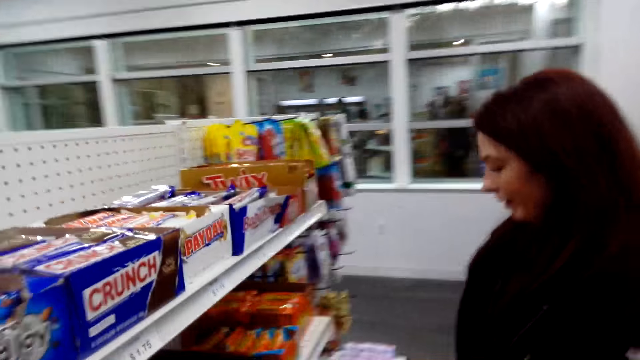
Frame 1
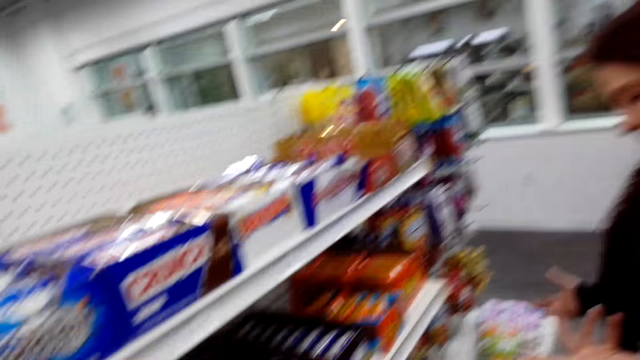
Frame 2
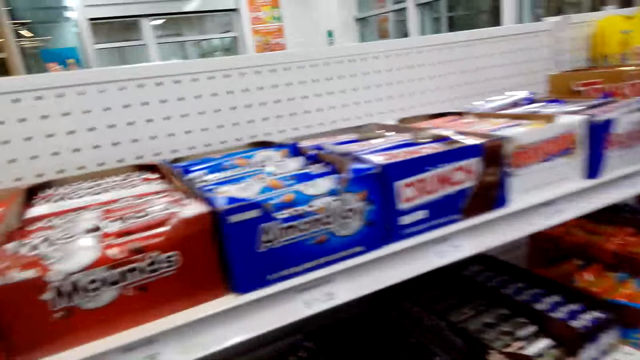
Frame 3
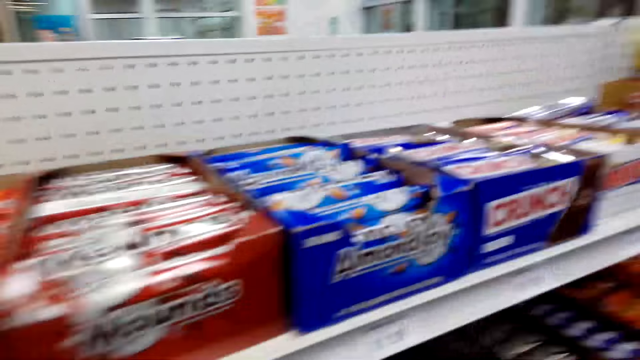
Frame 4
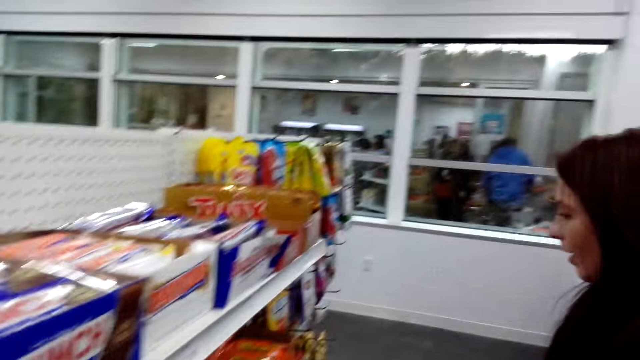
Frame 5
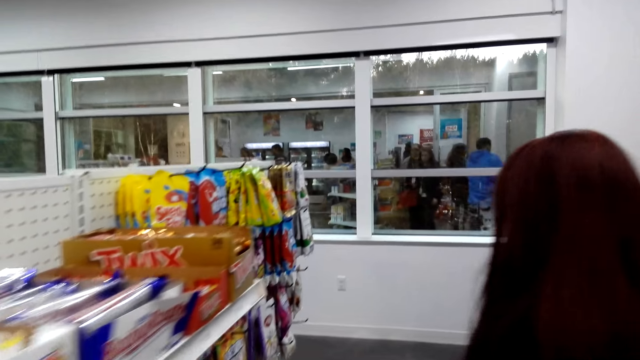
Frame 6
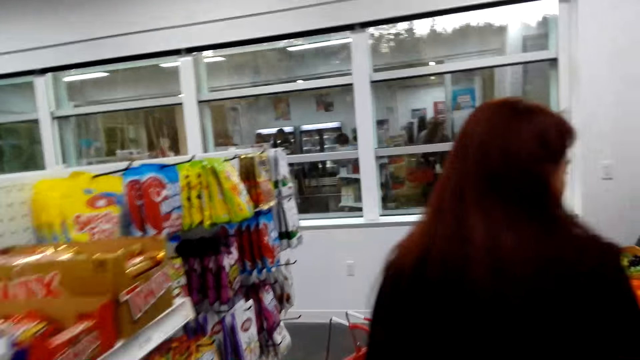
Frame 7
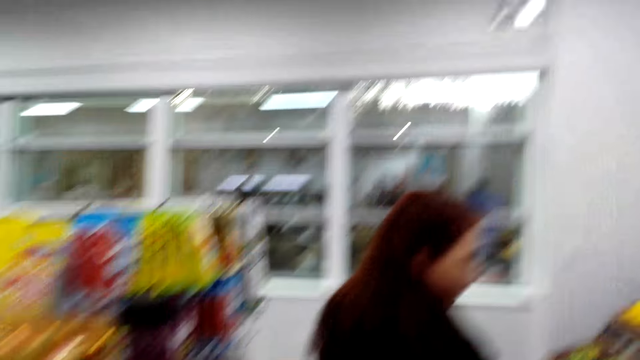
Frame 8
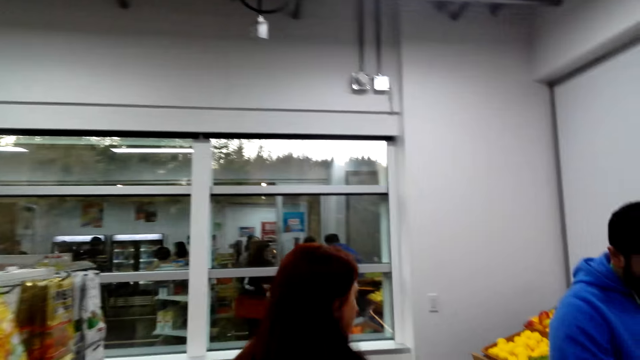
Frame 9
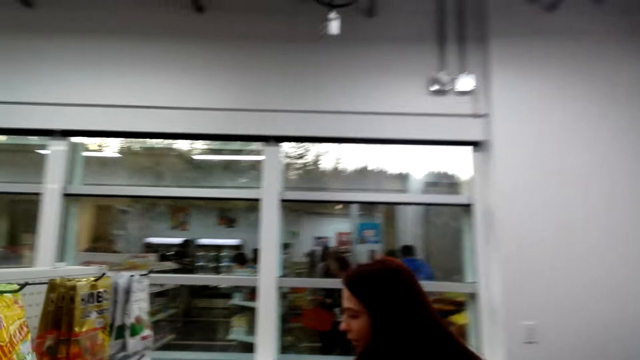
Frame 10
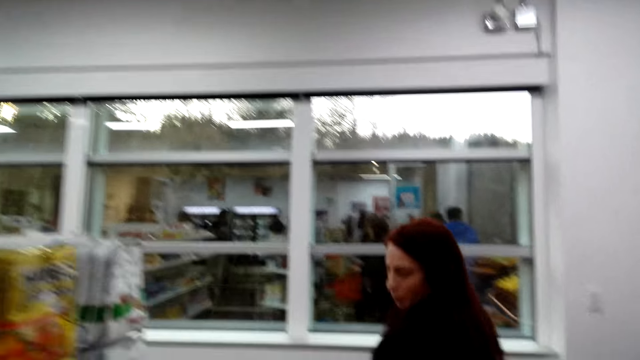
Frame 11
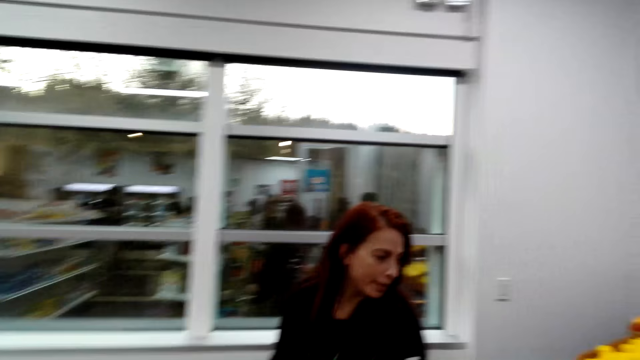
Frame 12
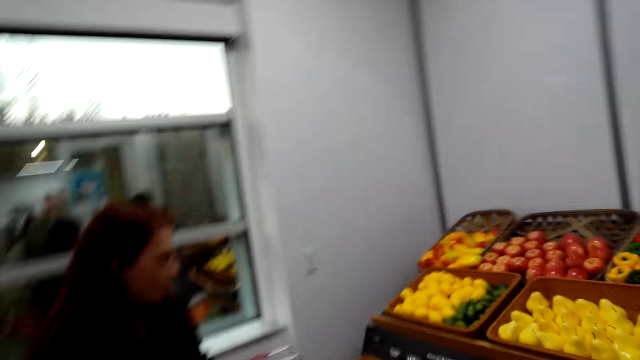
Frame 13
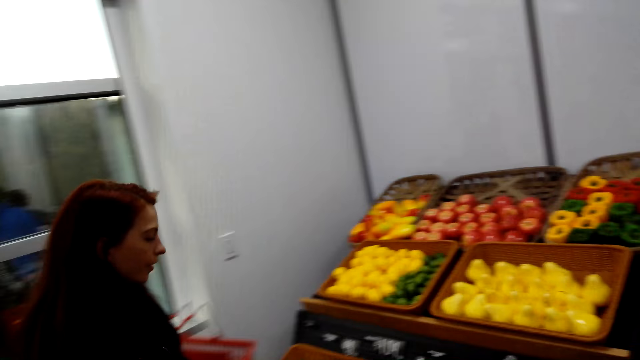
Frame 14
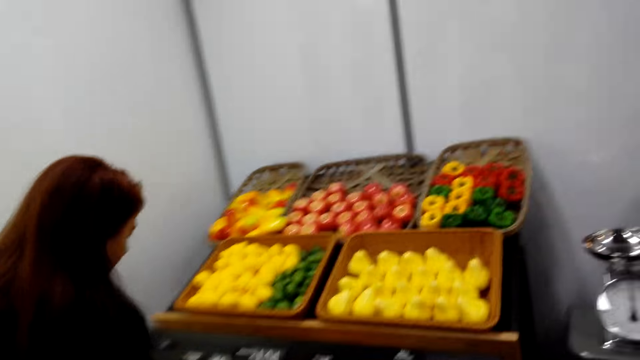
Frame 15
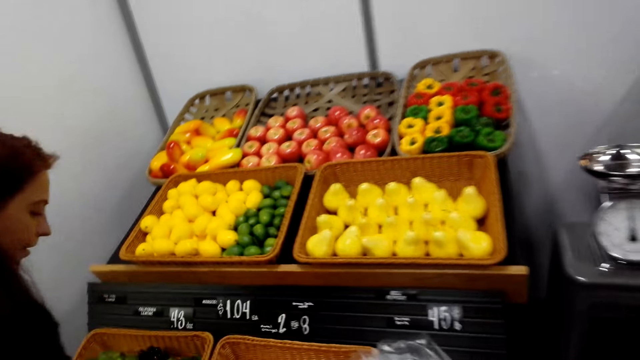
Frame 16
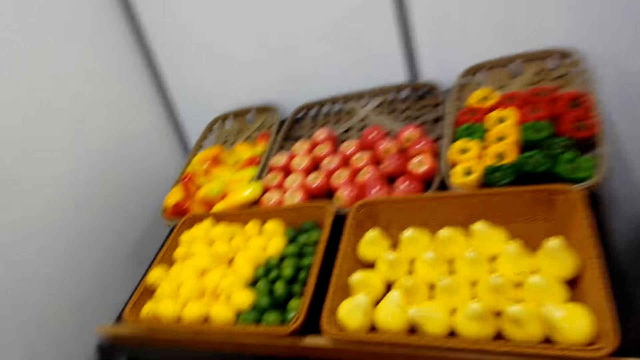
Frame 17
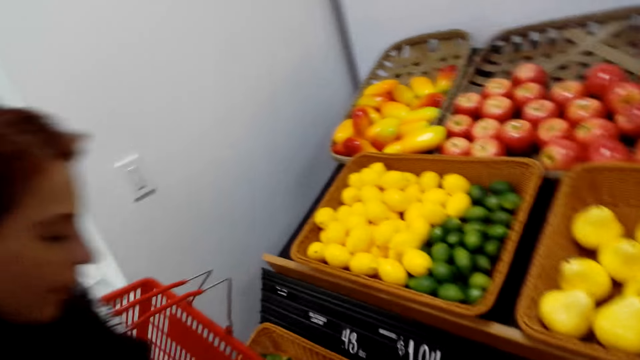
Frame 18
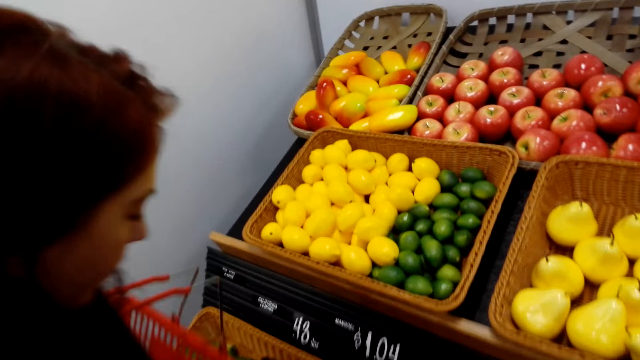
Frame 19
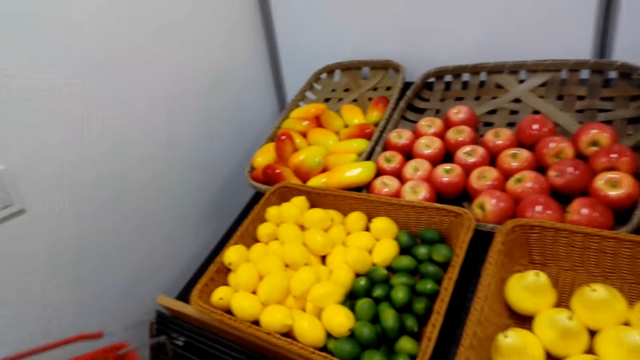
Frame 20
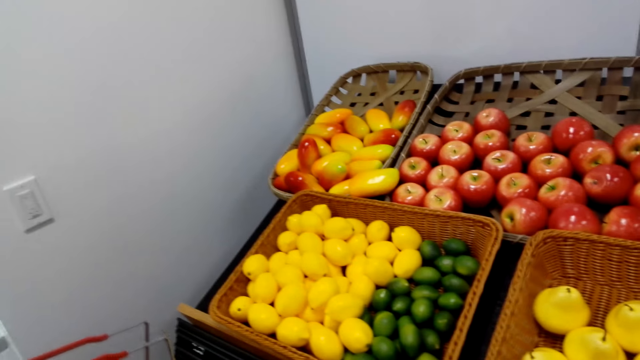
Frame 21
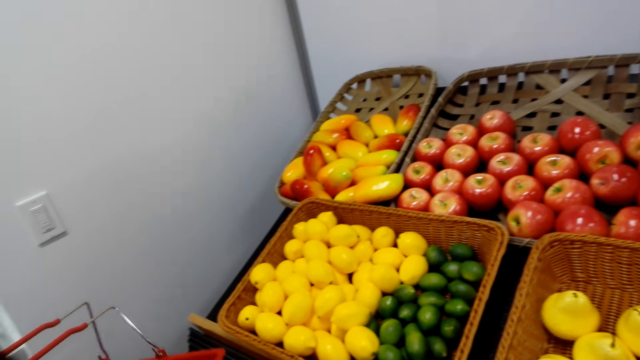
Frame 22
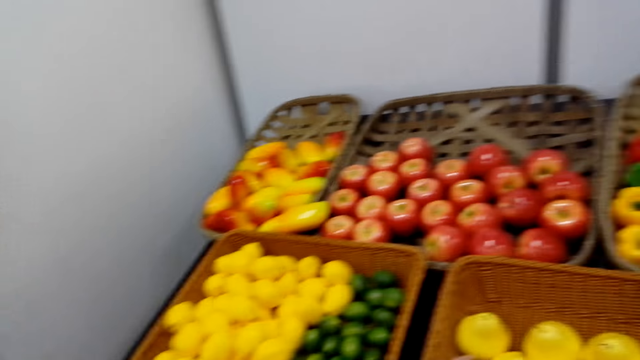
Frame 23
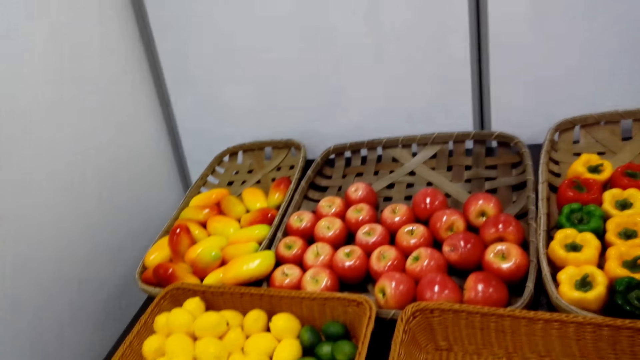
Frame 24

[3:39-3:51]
The camera wearer walks towards the fruits compartment. They converse with a woman. The woman walks towards the fruits compartment. The camera wearer looks at the fruits. They pick apples.

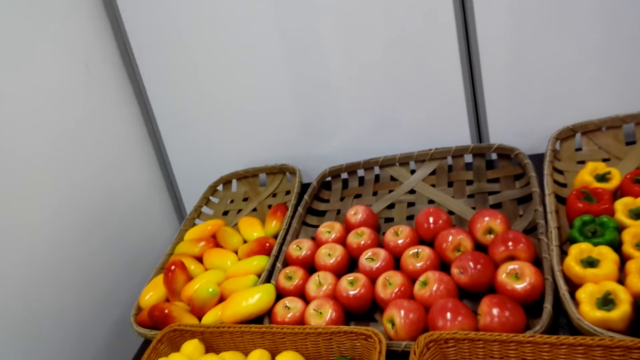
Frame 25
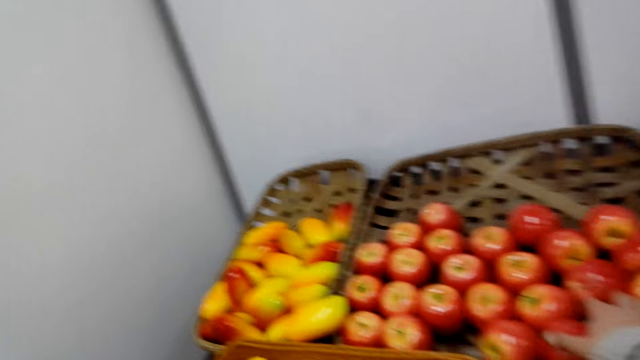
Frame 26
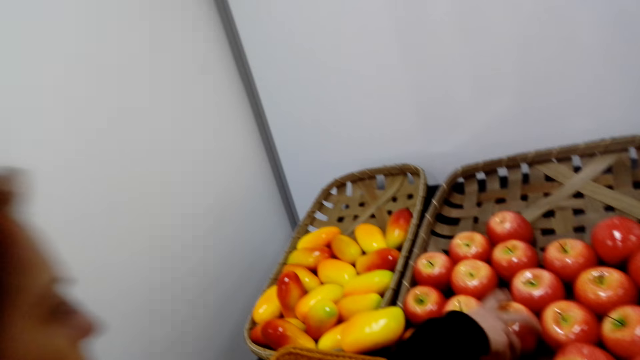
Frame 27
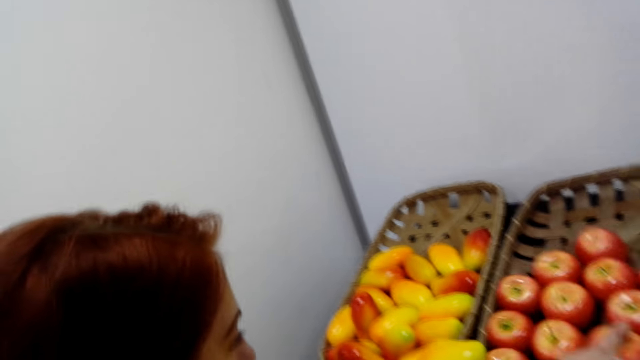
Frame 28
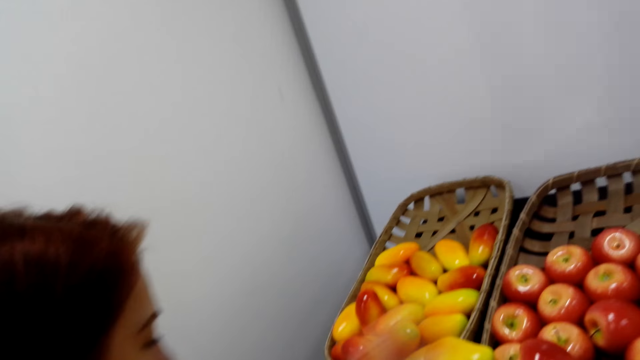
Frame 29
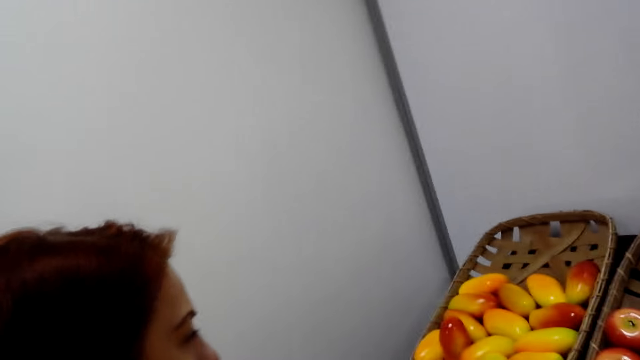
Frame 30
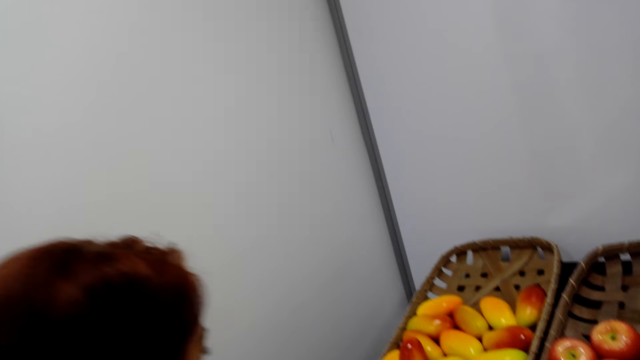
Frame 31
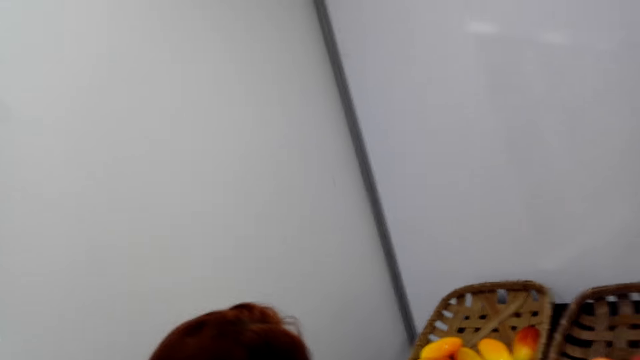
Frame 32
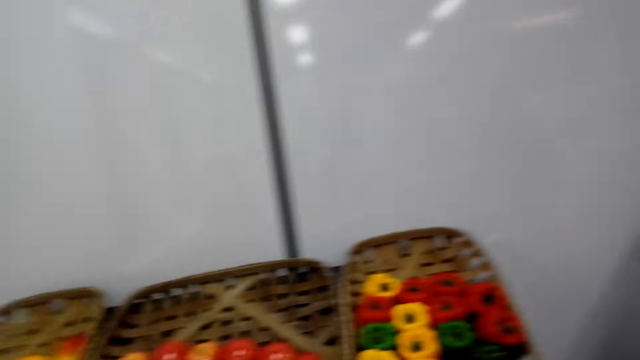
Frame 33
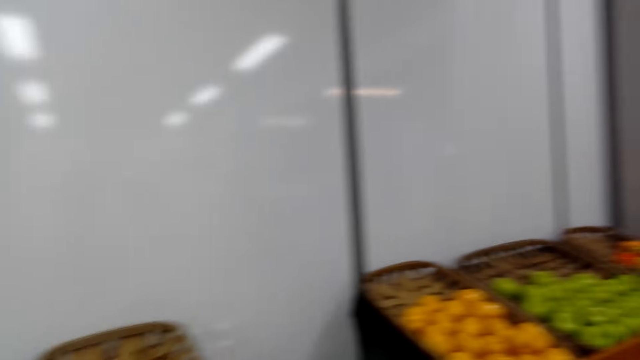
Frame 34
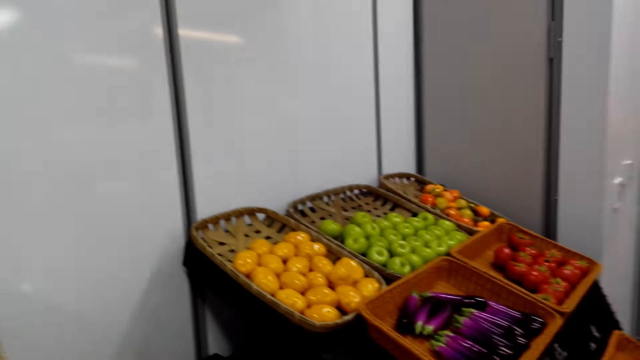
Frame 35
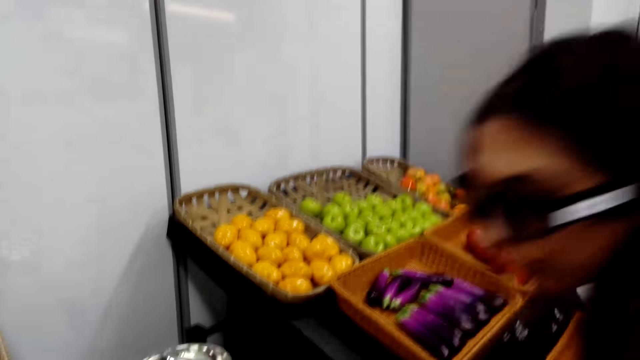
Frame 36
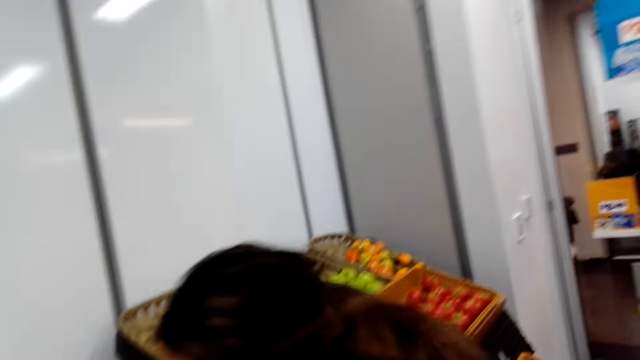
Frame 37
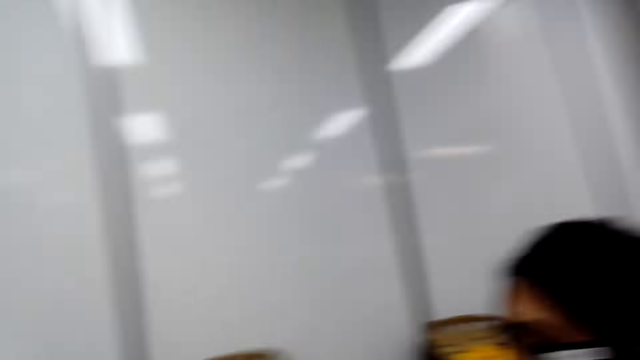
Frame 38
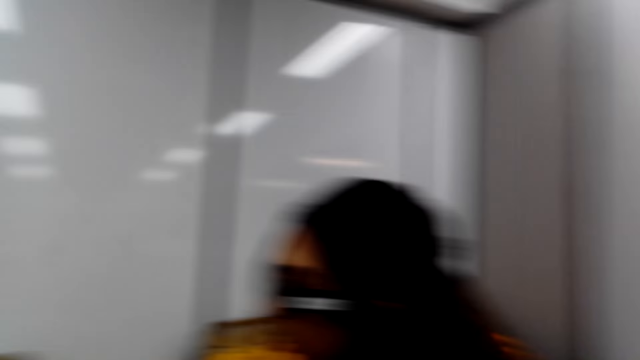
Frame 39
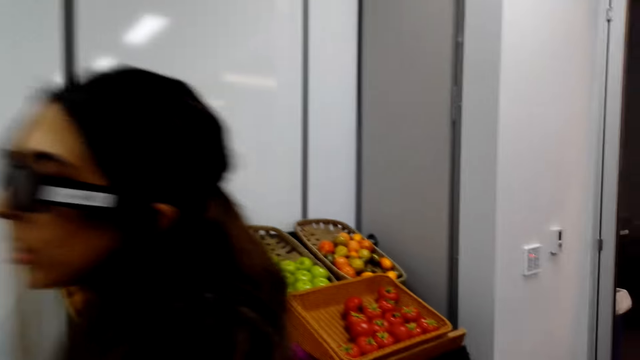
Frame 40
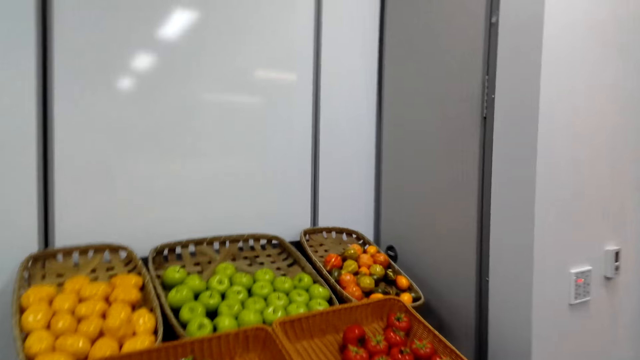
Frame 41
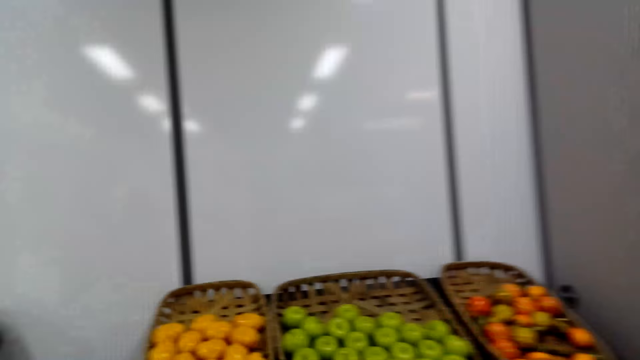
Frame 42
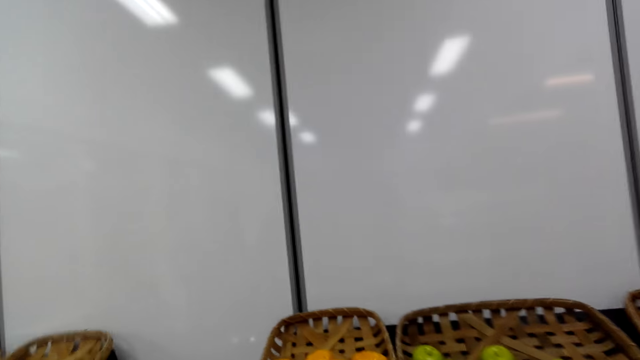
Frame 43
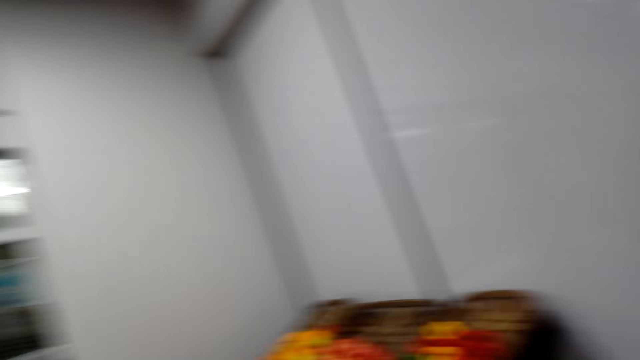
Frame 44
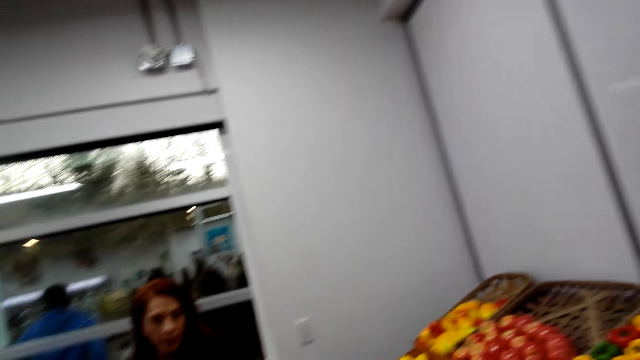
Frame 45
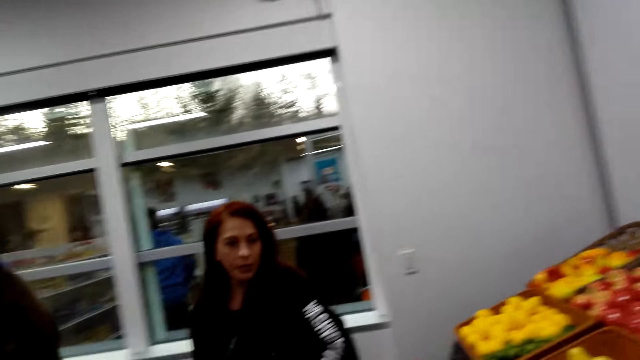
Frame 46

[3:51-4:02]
The camera wearer holds an apple. The woman picks apples. The camera wearer converses with the woman. They converse with the woman again. They walk towards the green apples. They turn around and converse with the woman.
